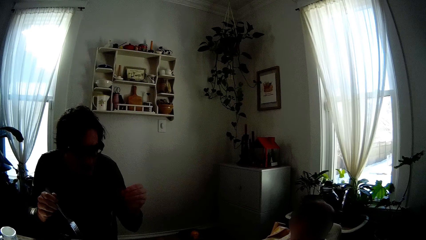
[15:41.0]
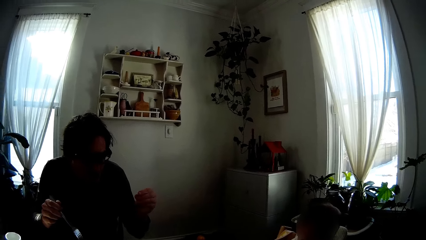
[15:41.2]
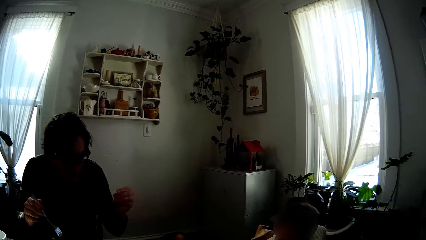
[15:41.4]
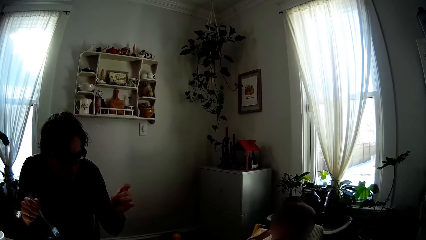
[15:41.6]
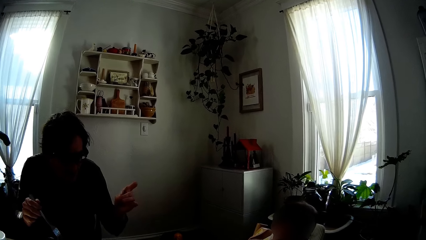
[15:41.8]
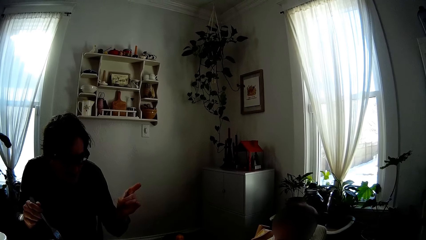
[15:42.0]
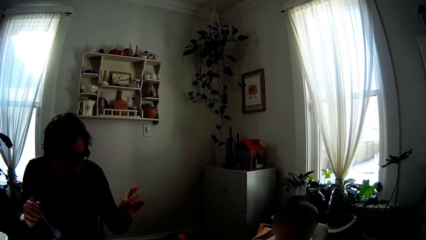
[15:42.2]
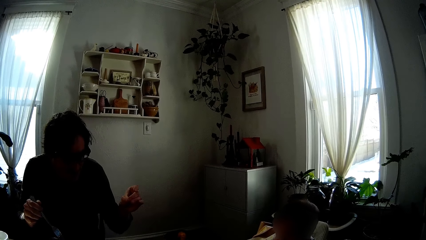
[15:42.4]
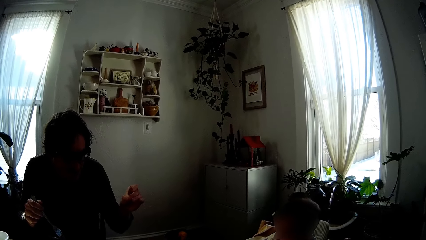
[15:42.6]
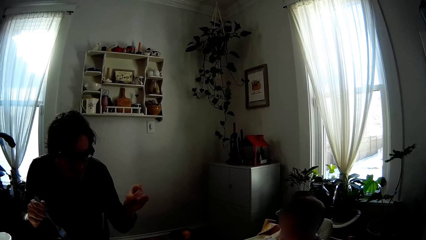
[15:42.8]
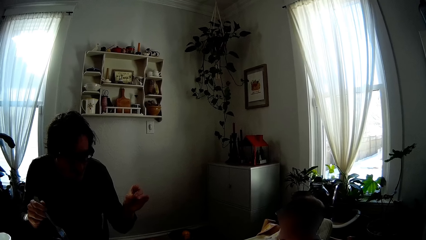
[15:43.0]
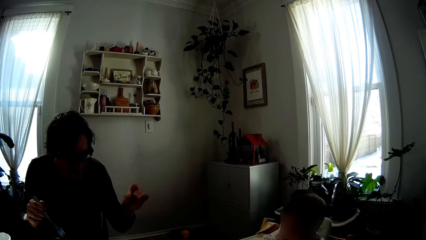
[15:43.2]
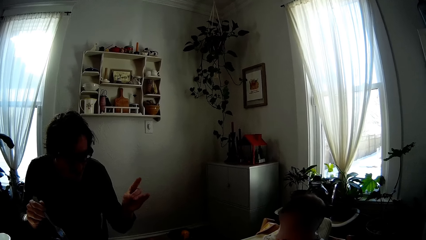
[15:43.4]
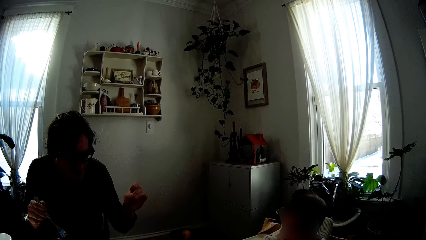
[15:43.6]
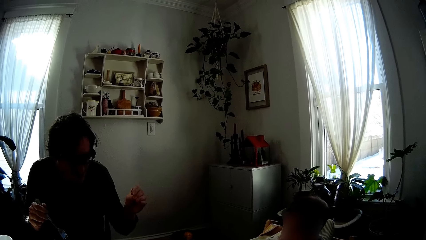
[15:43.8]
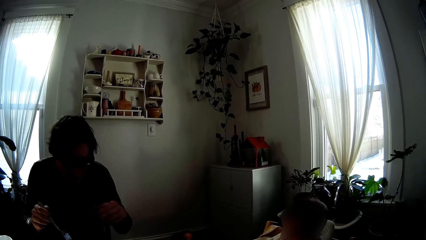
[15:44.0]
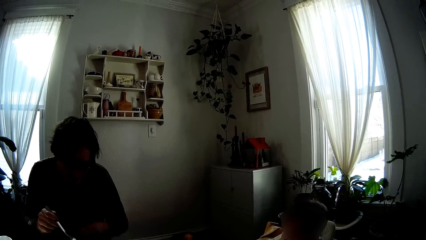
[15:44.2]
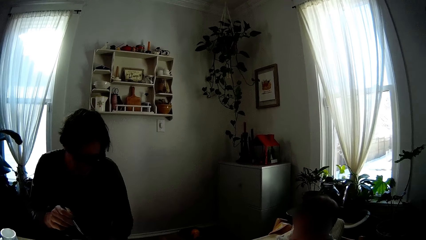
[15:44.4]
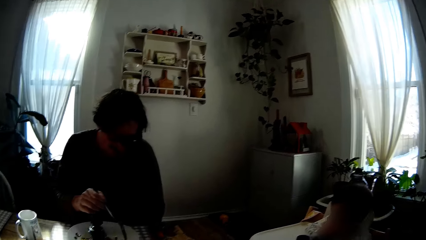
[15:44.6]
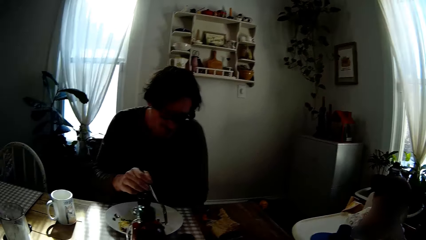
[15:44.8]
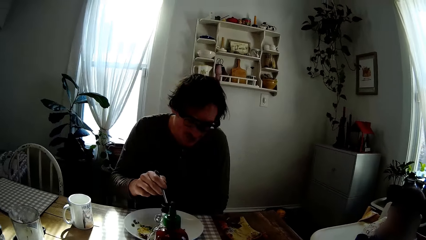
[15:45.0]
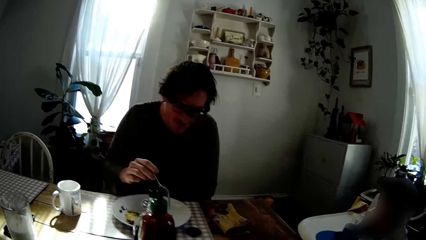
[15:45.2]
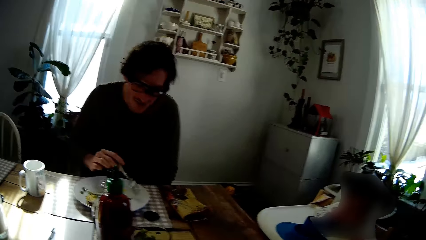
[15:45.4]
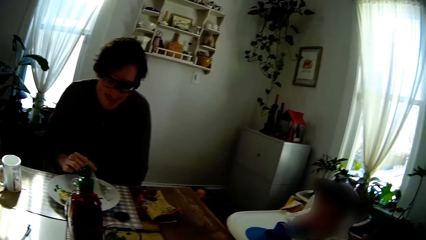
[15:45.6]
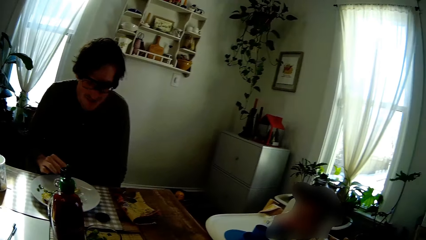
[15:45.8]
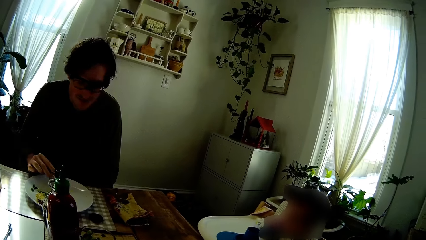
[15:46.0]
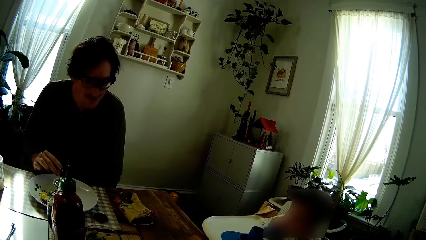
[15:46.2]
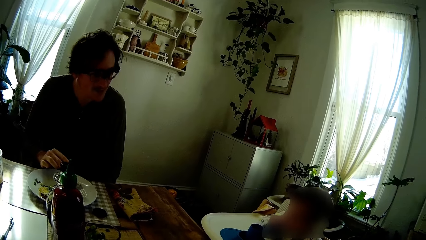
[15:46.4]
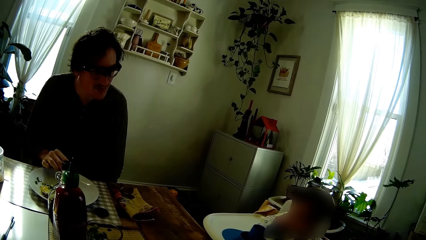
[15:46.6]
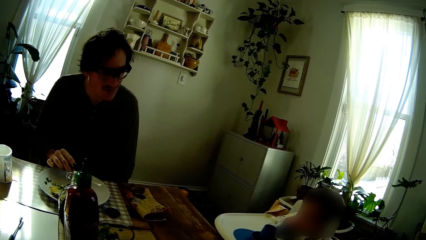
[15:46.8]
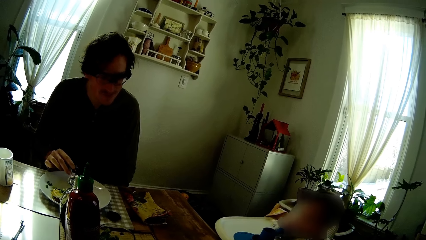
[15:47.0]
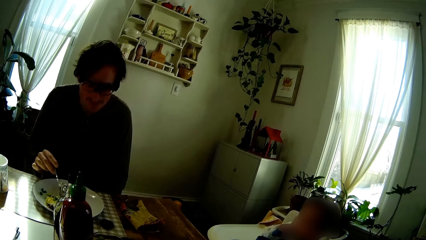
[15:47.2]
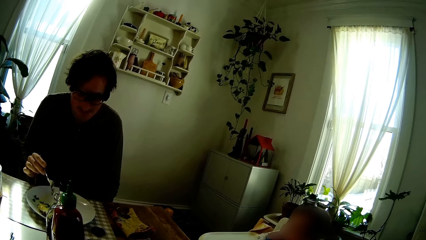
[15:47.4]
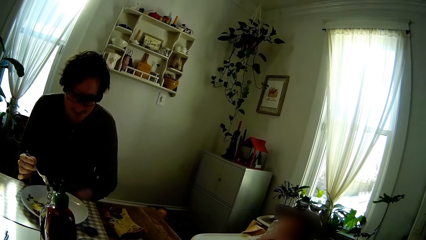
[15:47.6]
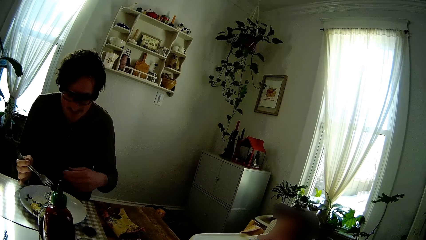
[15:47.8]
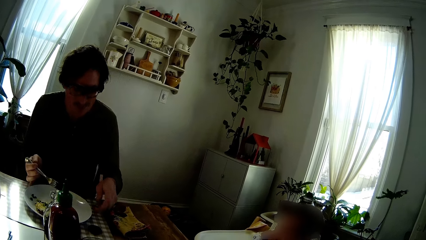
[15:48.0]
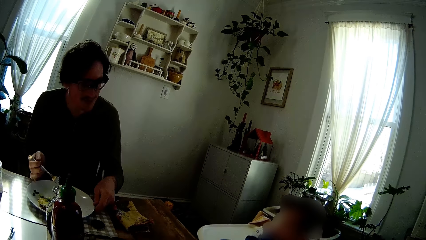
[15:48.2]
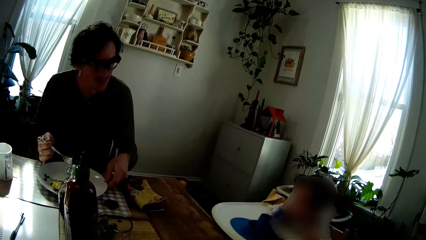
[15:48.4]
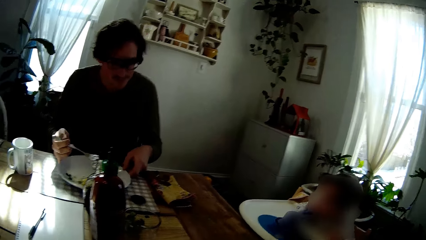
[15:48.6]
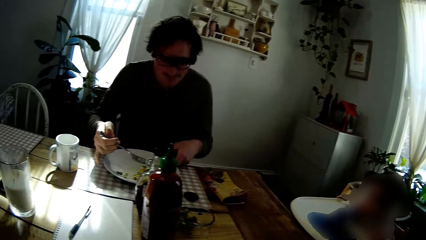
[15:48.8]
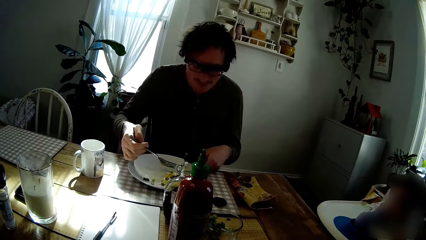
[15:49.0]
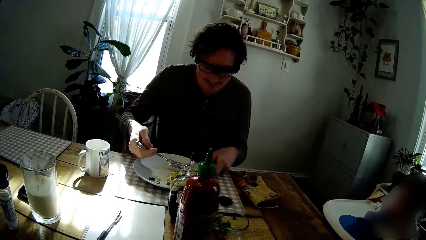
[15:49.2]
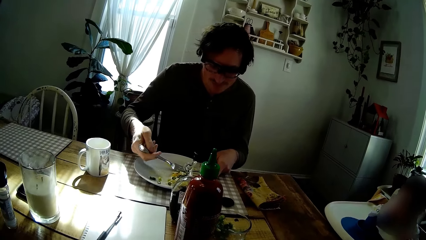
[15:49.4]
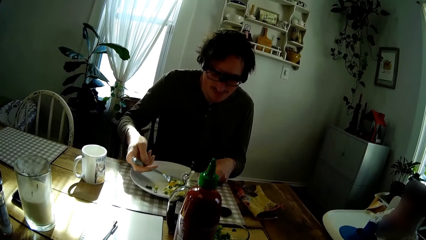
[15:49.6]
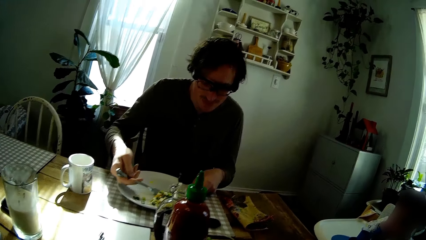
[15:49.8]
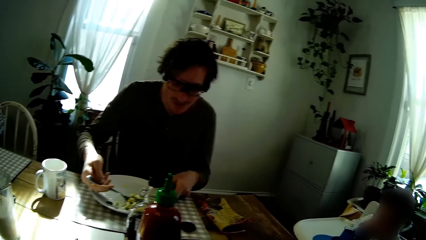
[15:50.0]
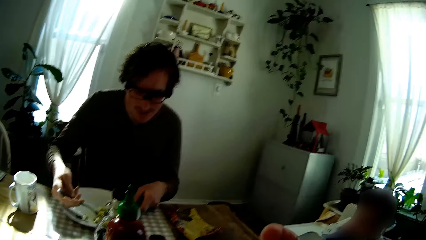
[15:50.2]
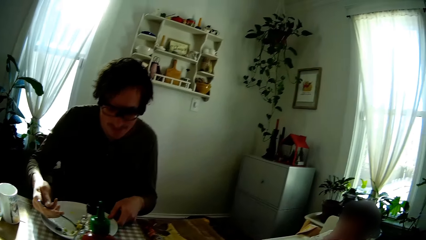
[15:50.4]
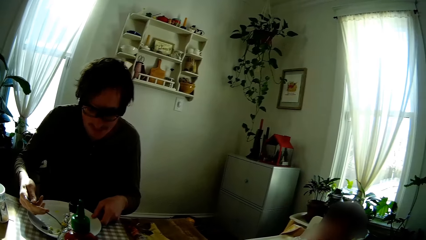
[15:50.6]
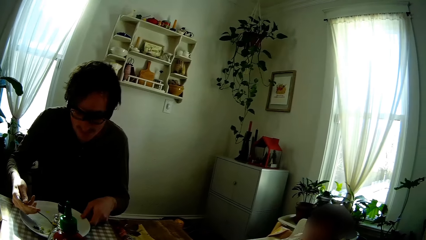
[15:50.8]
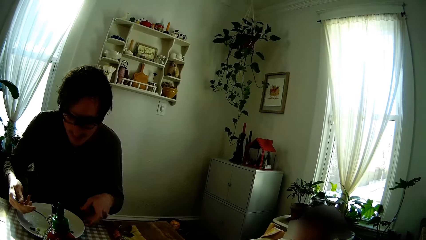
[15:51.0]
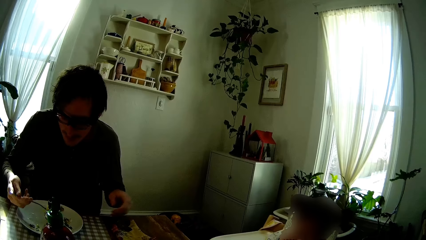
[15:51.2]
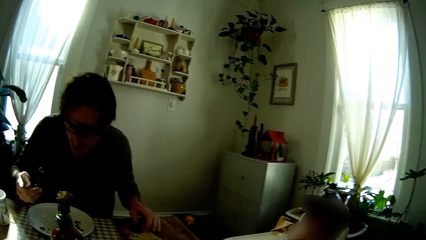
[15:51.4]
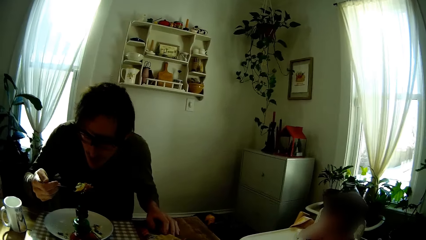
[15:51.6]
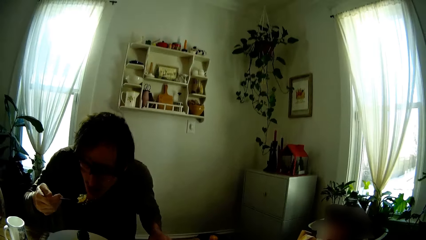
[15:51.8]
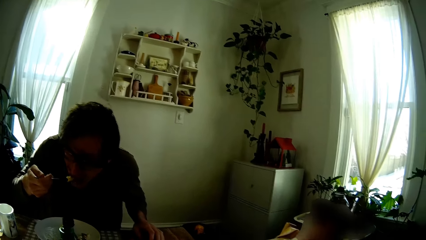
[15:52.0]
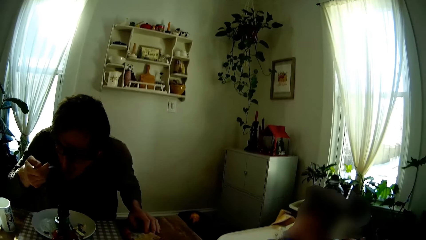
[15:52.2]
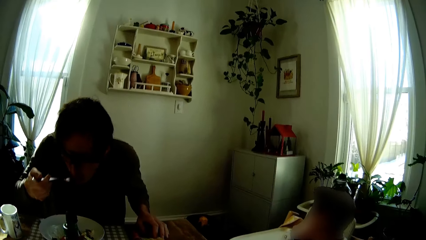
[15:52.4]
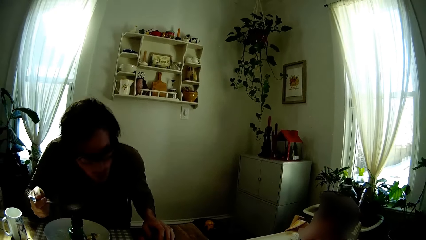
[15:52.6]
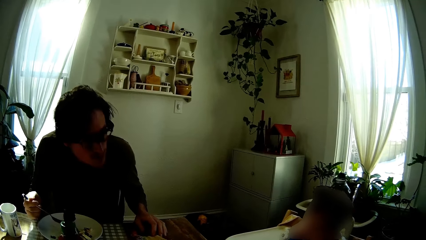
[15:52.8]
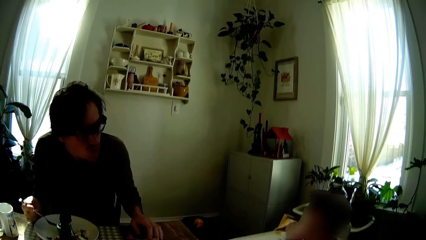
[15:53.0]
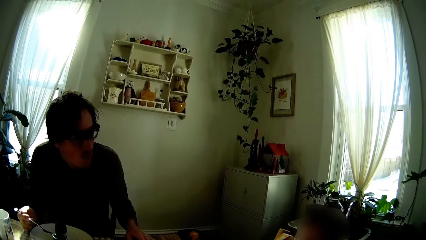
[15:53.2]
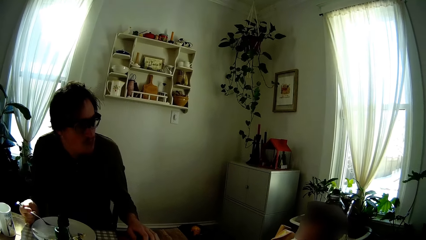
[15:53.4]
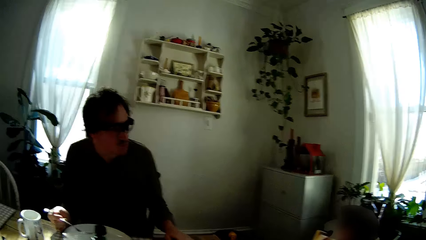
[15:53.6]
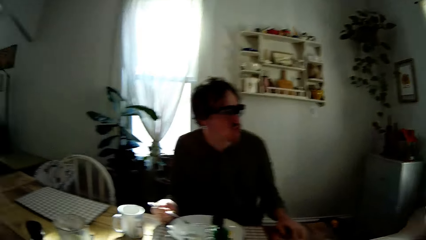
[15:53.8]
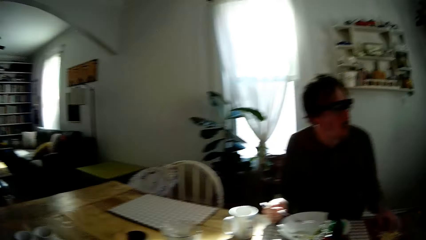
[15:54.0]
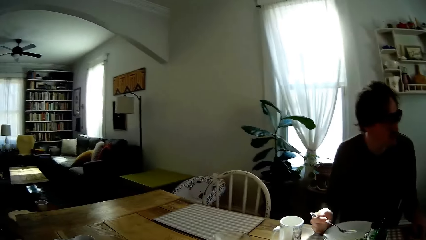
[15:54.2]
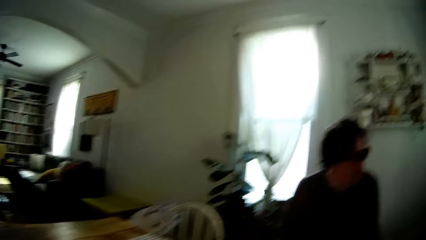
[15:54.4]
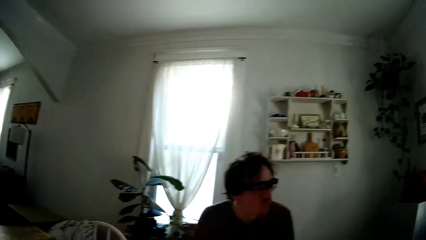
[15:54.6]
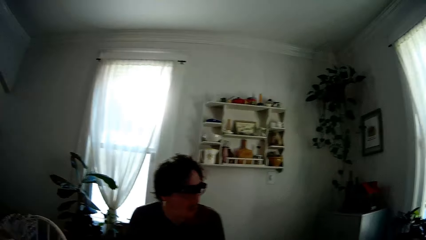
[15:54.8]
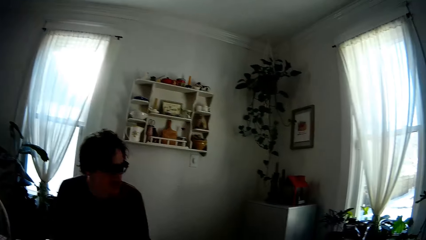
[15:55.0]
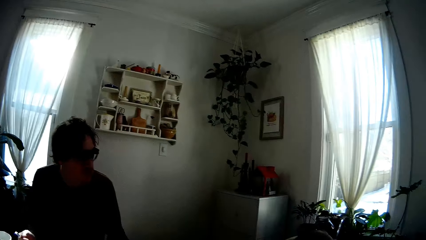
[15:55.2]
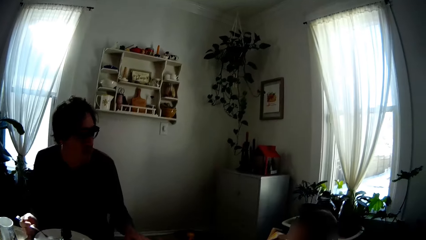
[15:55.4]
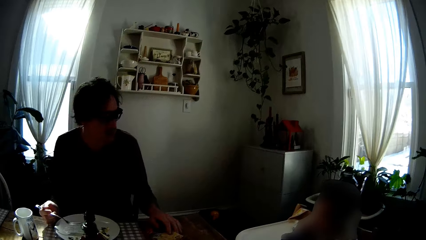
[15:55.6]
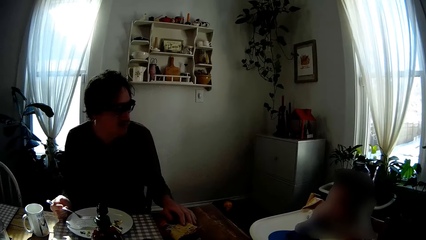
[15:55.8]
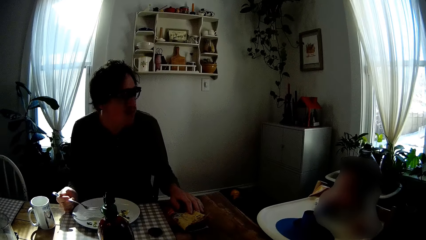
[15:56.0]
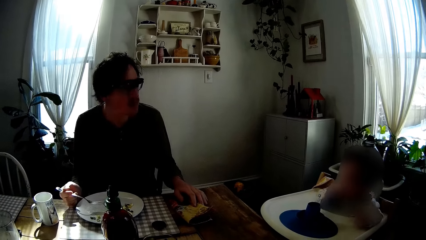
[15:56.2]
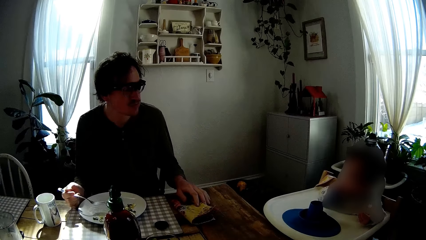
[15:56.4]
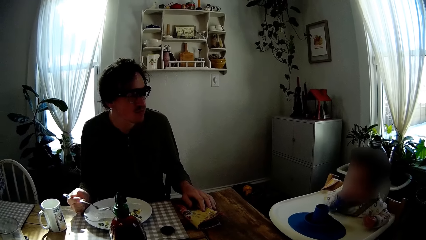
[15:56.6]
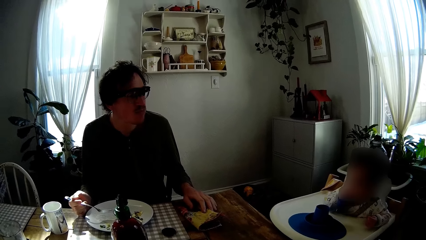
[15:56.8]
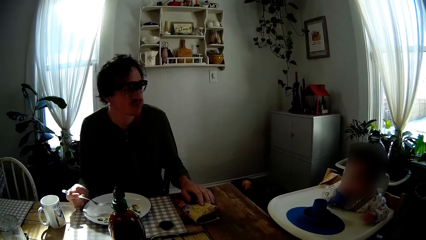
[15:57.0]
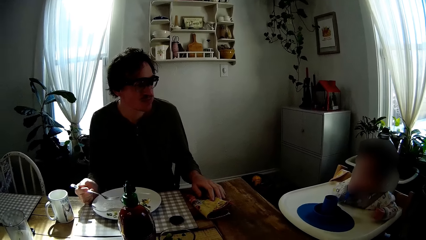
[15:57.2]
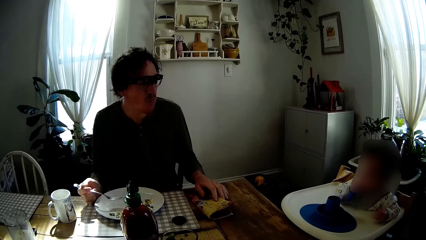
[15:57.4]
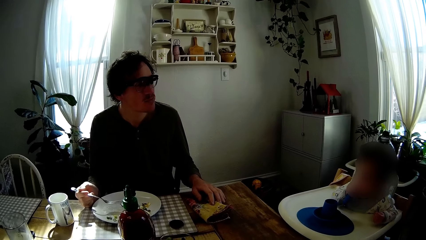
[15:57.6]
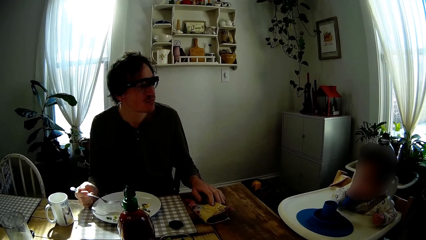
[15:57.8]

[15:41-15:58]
The man wiggles his right fingers. The man moves the scrambled eggs on the plate with the fork in his right hand. The man holds the plate with his left hand. The man packs scrambled eggs from the plate with the fork in his right hand. The man puts the fork of scrambled eggs in his right hand into his mouth. The man places his right hand on the table.
